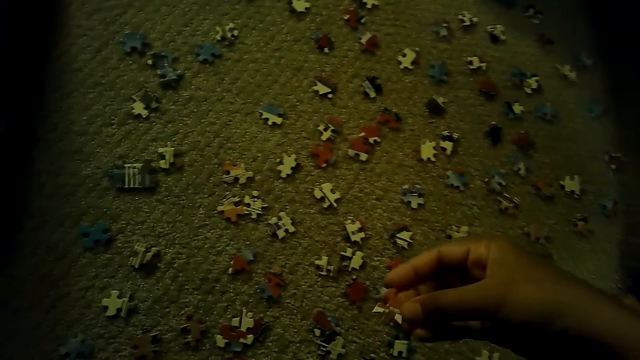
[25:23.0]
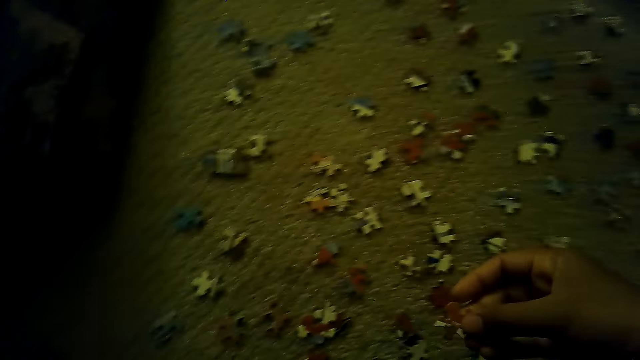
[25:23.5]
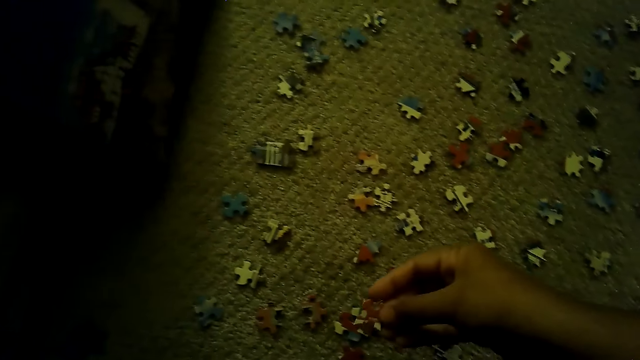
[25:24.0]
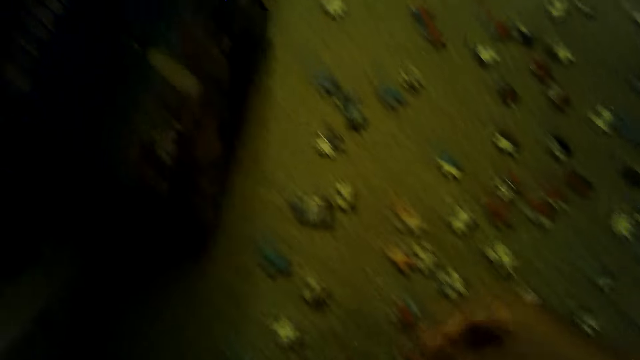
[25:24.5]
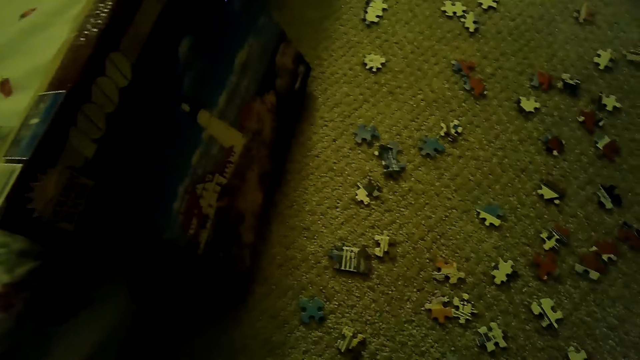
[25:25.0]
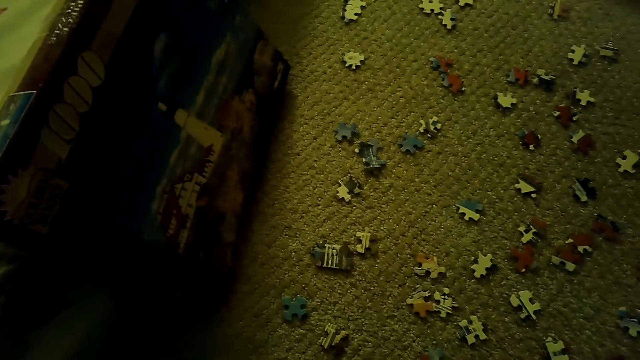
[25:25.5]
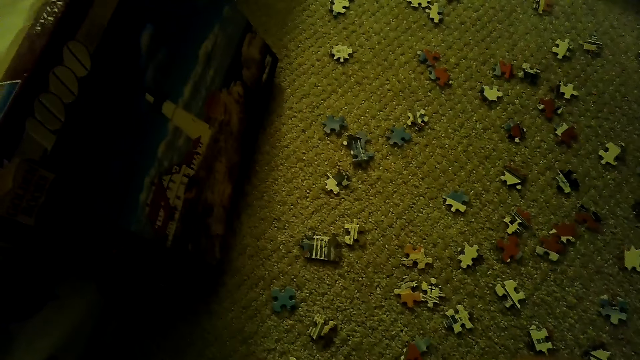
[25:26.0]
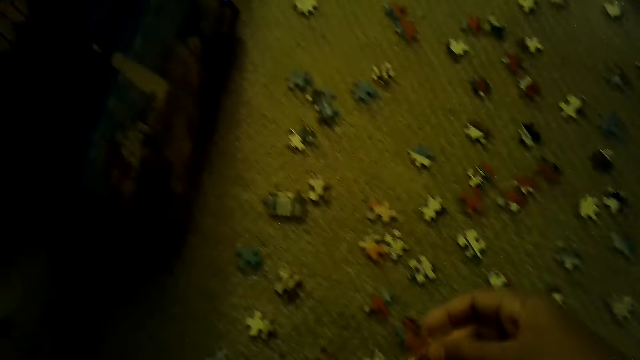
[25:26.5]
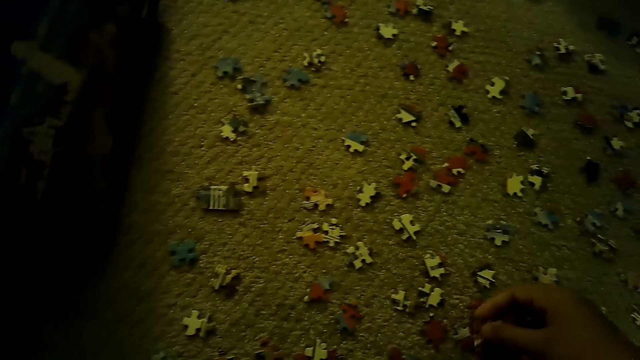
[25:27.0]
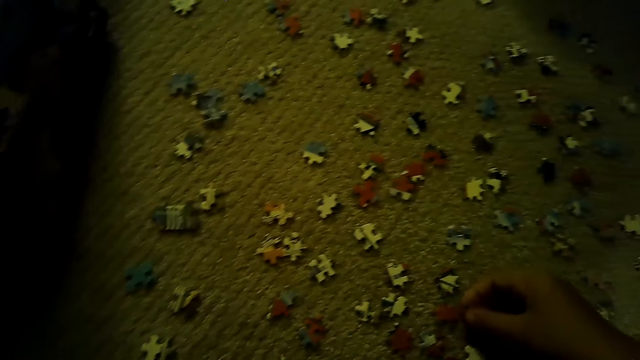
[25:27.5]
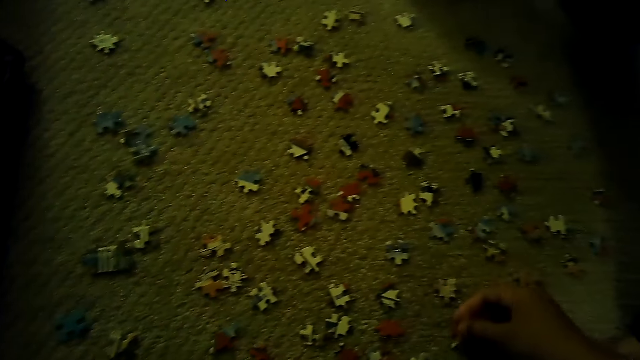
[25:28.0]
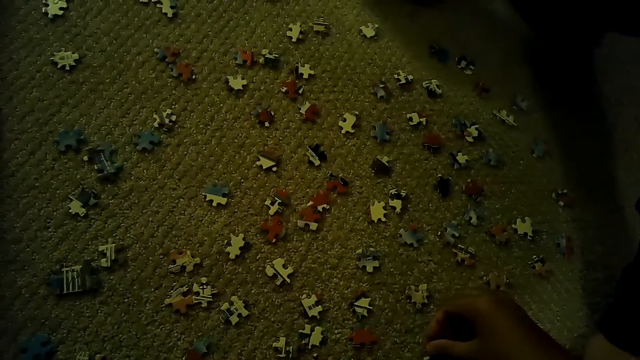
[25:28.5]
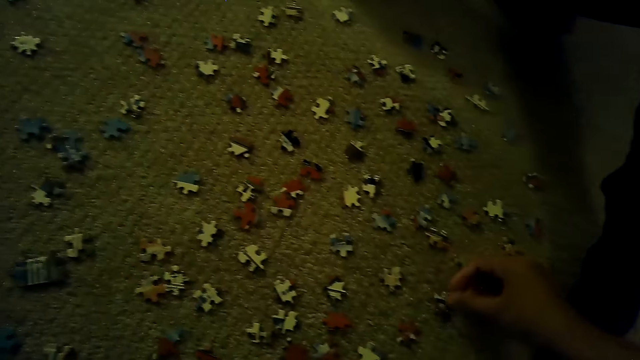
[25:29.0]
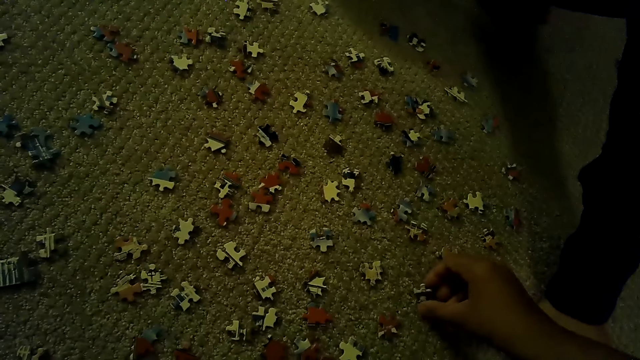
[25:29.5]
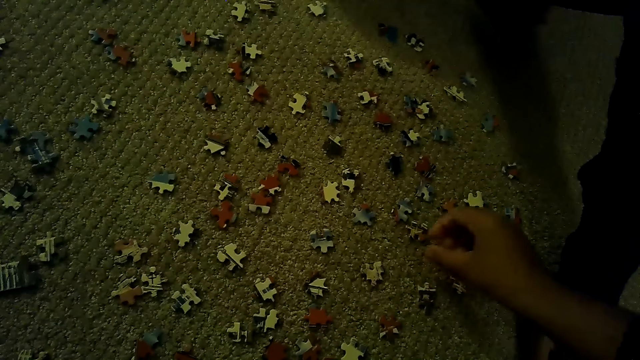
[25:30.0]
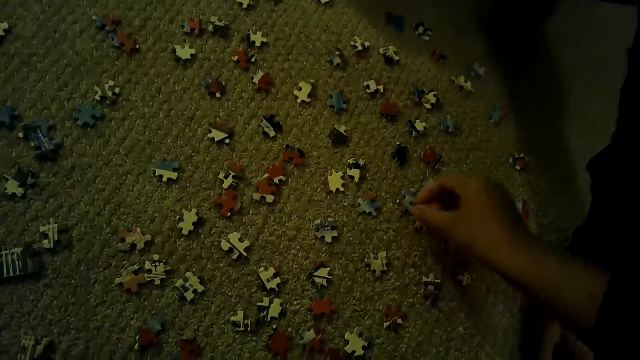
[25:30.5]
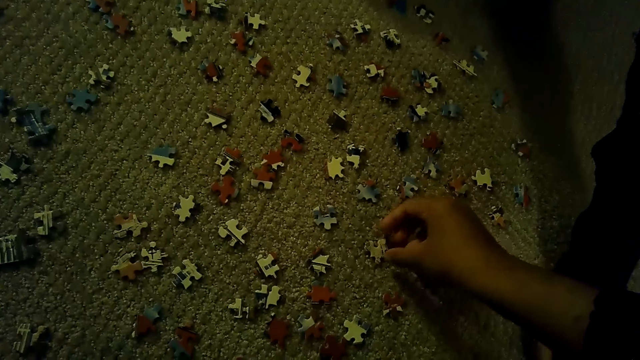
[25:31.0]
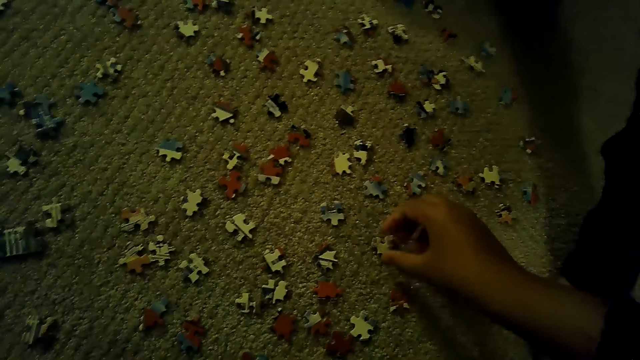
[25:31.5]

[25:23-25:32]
The camera wearer stares at the box of a jigsaw puzzle. They stare at the pieces of the jigsaw puzzle. They sort the pieces of the jigsaw puzzle.

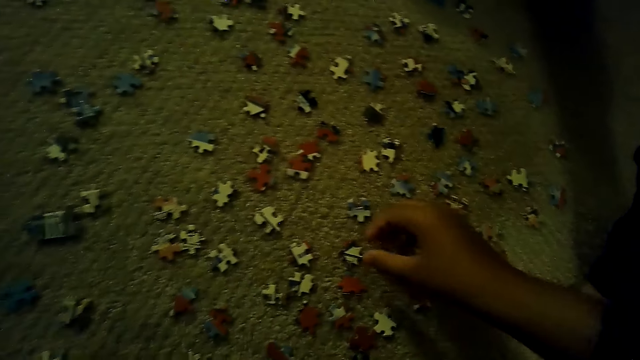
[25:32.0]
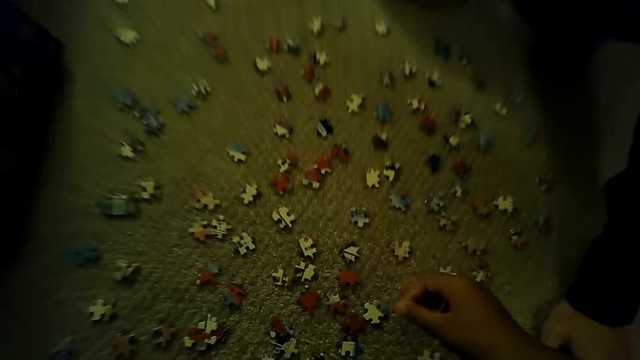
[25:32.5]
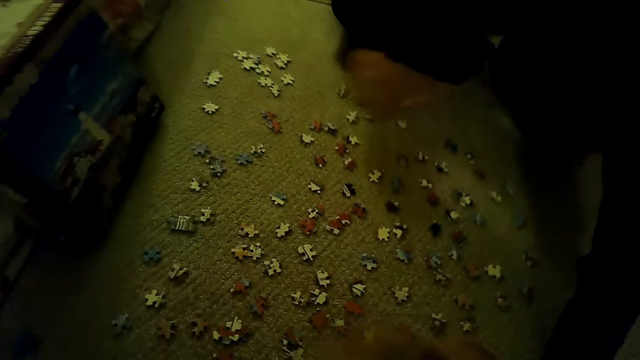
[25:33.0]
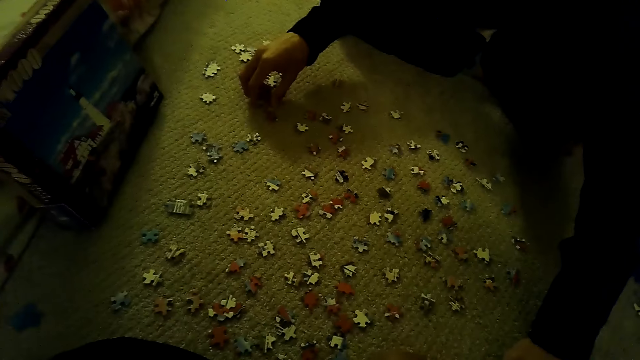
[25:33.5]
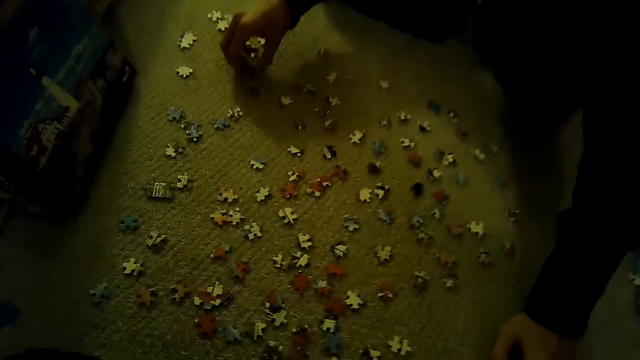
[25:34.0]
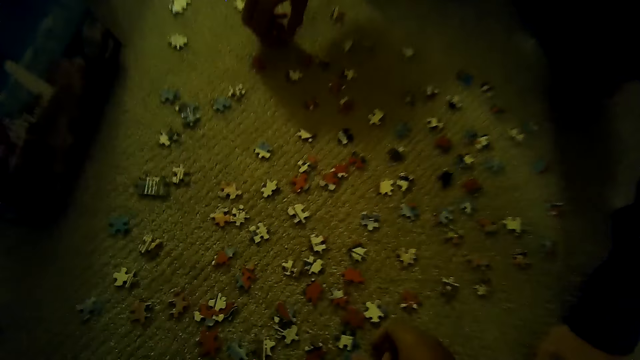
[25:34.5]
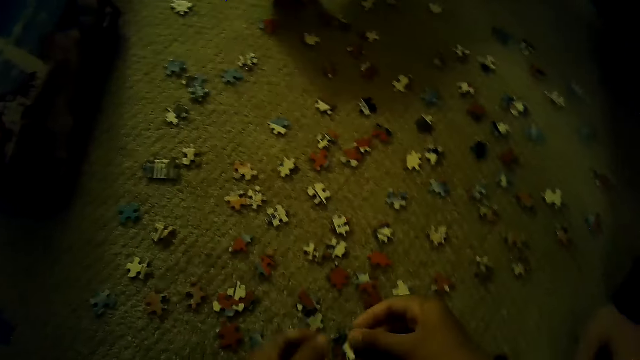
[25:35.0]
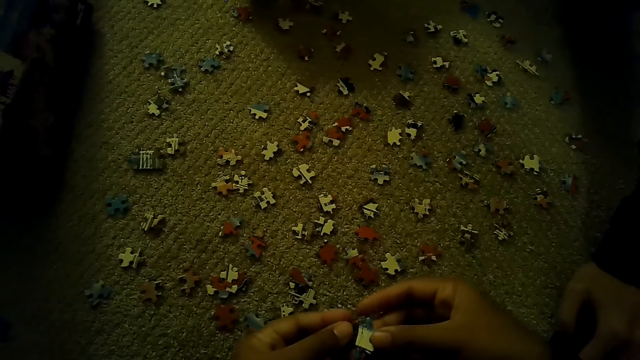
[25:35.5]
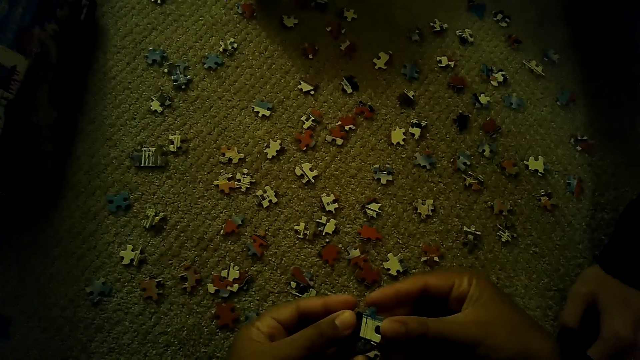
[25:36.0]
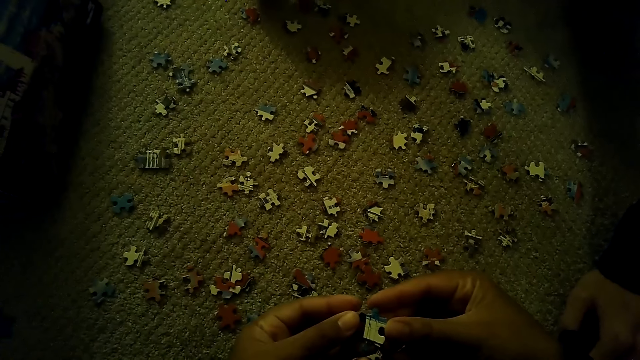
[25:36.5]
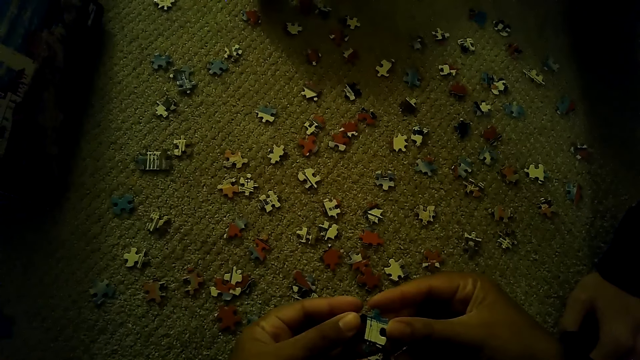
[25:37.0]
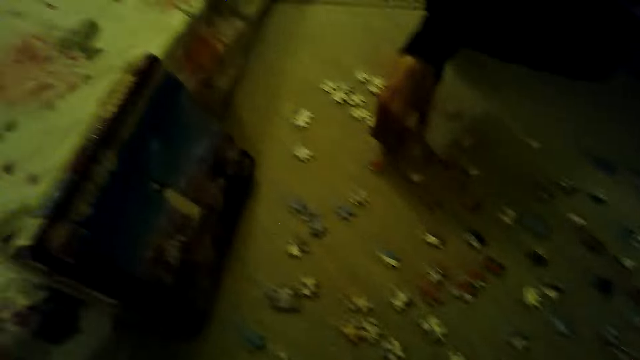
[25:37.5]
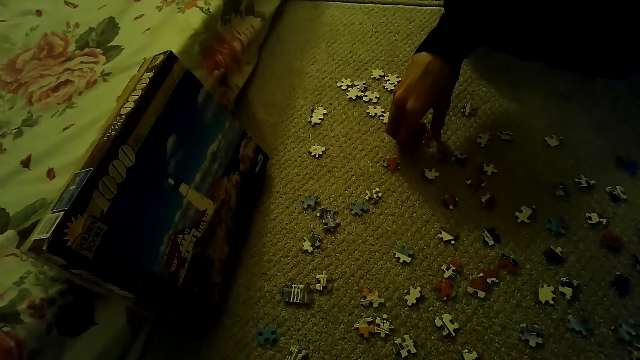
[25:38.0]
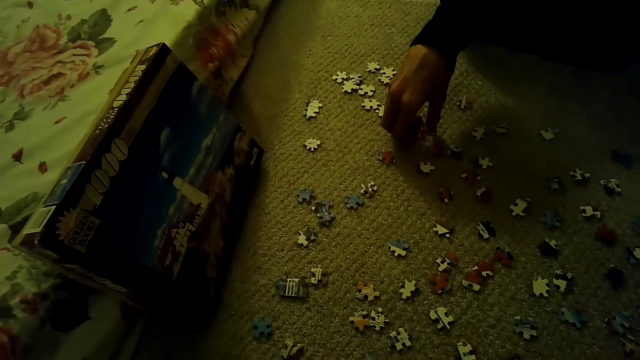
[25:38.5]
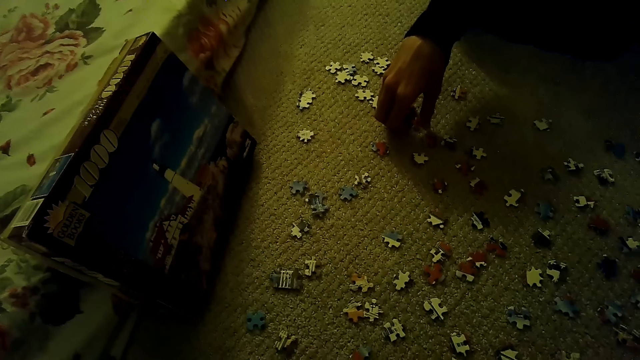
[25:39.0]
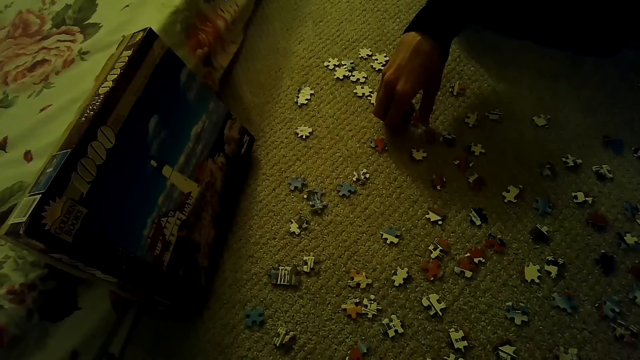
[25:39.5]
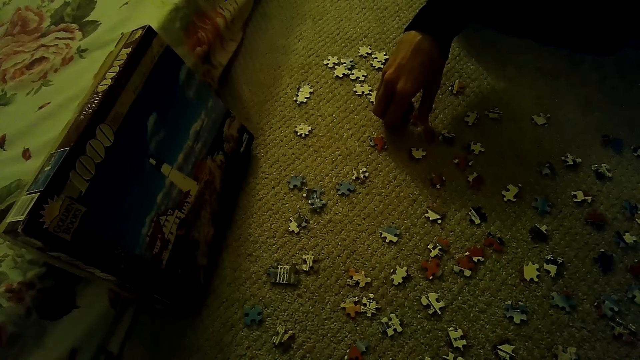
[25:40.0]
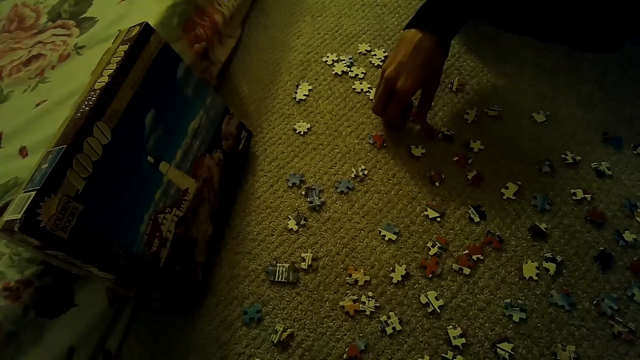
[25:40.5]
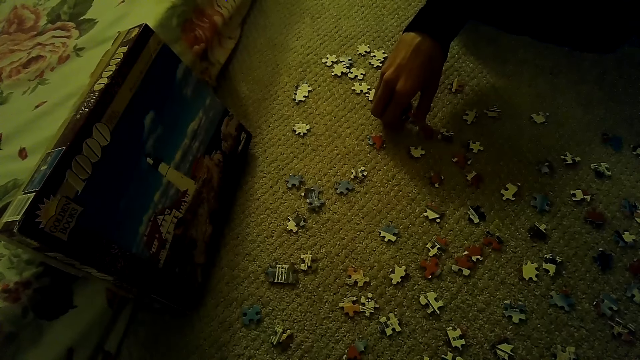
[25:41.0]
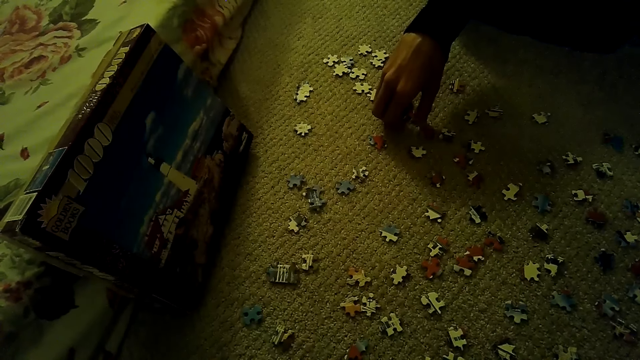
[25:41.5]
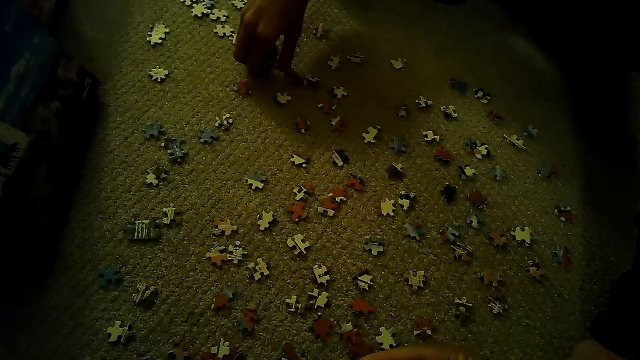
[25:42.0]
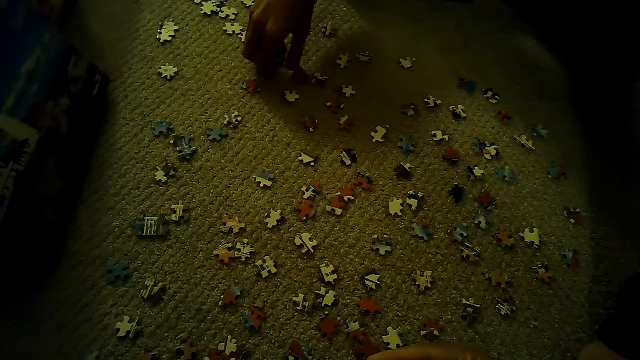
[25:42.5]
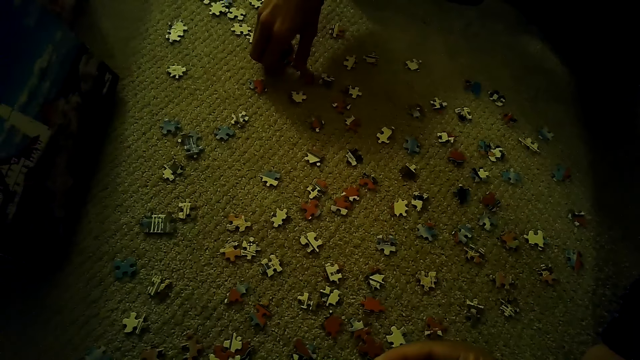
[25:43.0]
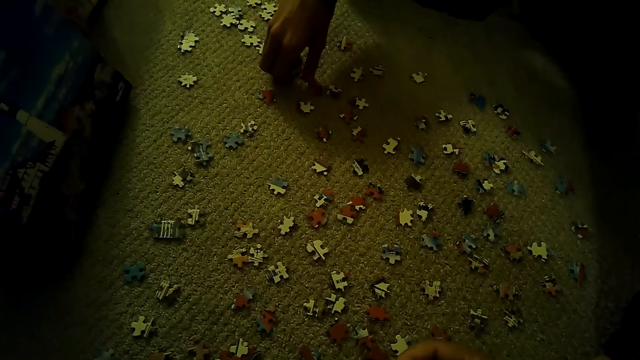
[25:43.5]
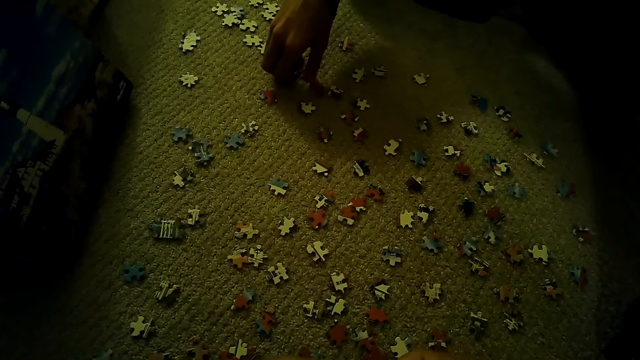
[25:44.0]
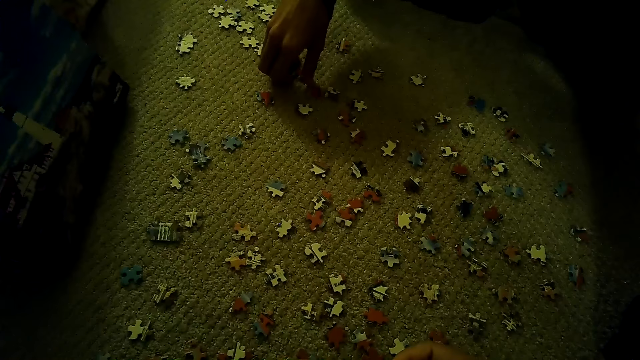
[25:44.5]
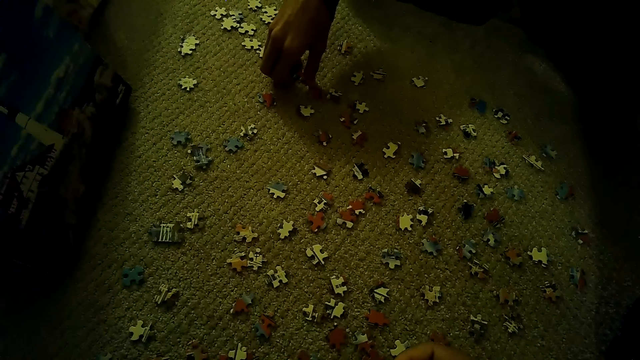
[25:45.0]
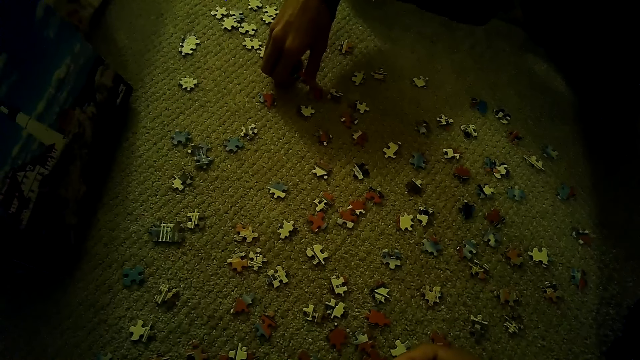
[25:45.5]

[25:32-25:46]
A man sorts the pieces of a jigsaw puzzle. The camera wearer stares at the box of the jigsaw puzzle. They stare at the pieces of the jigsaw puzzle. They look around.
